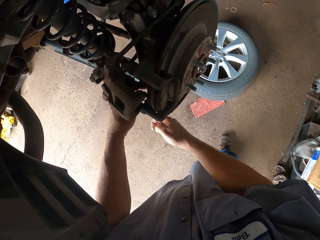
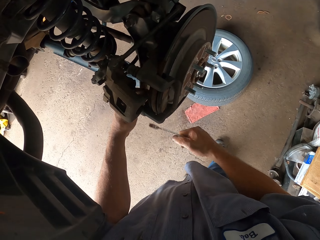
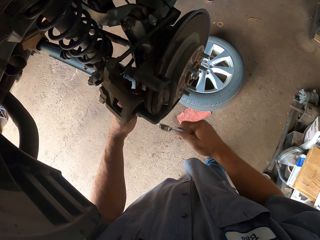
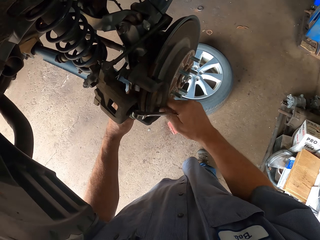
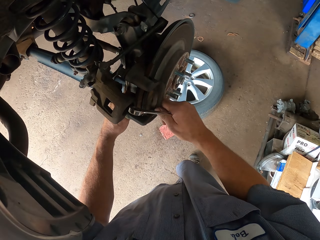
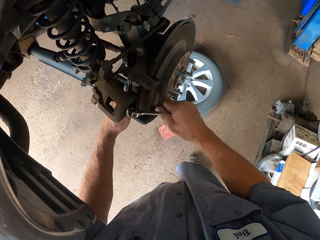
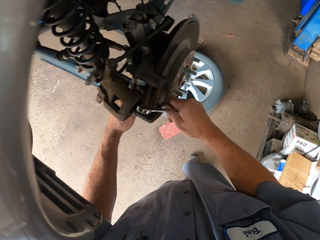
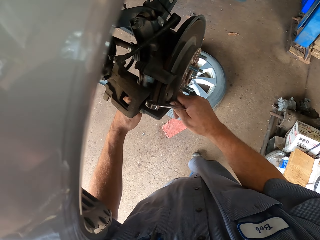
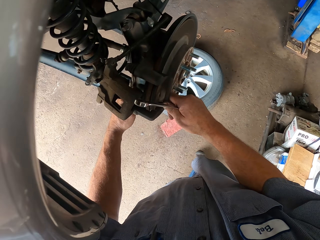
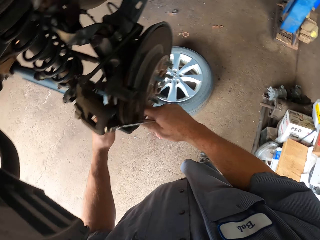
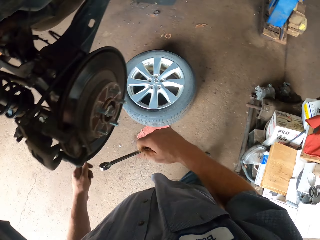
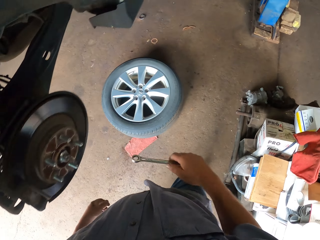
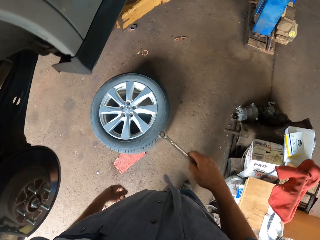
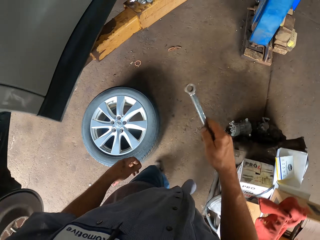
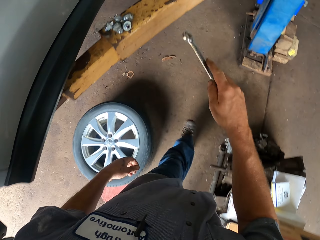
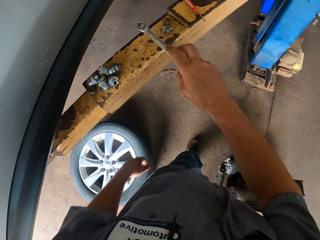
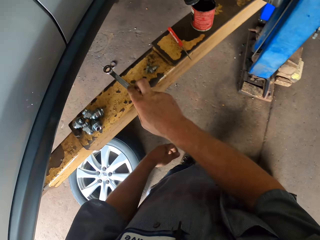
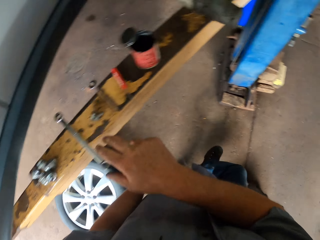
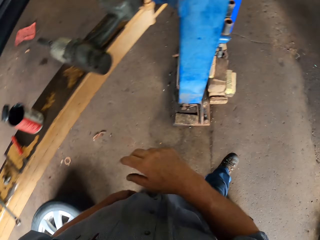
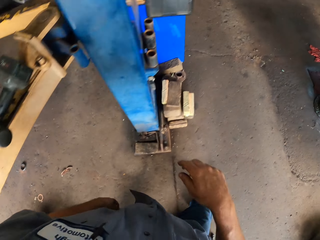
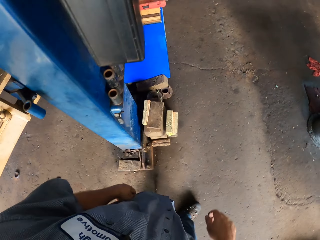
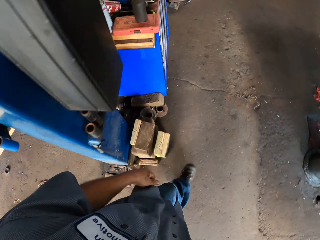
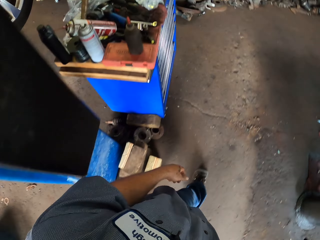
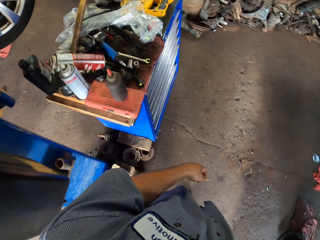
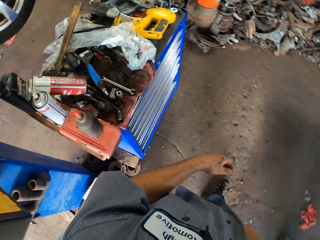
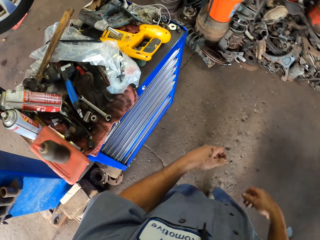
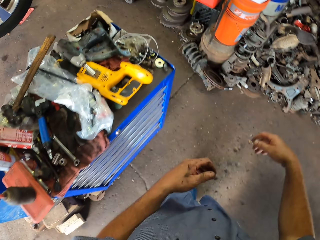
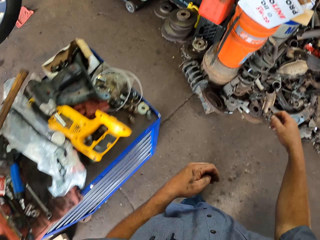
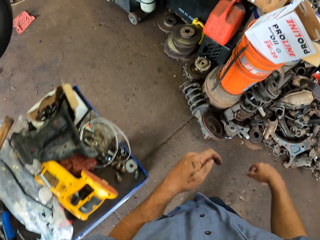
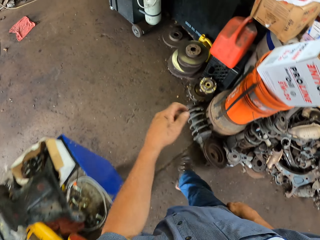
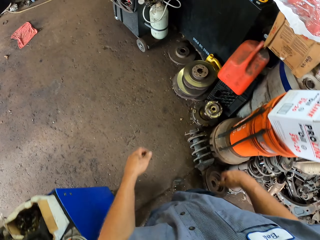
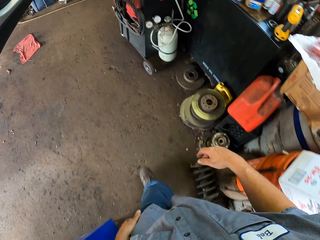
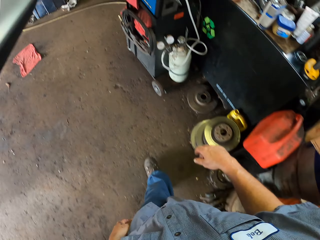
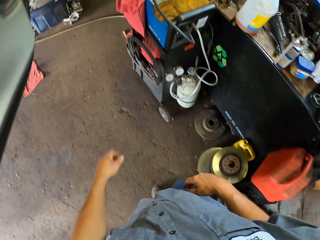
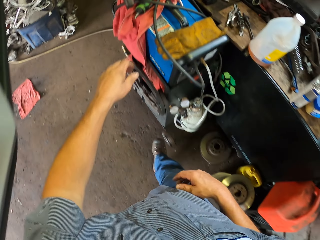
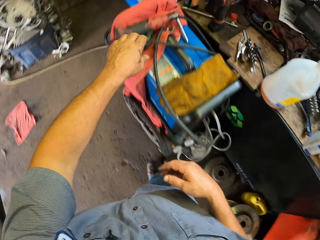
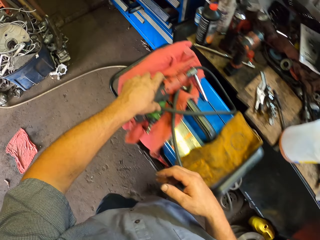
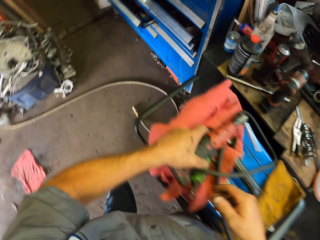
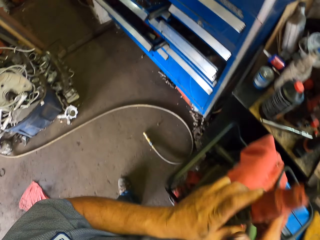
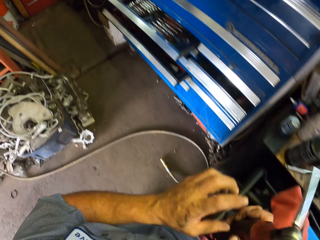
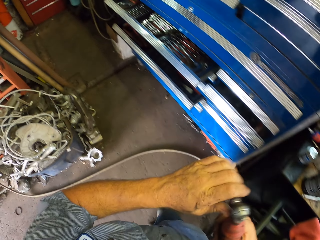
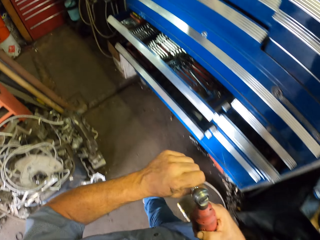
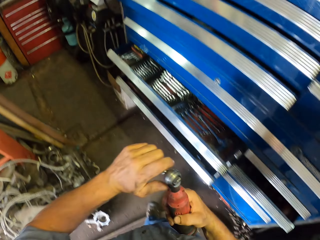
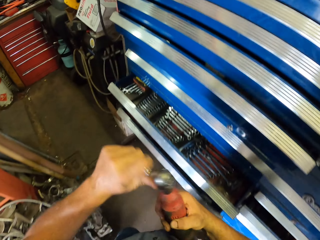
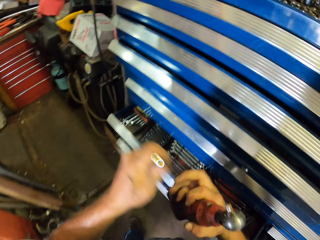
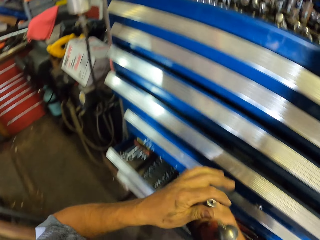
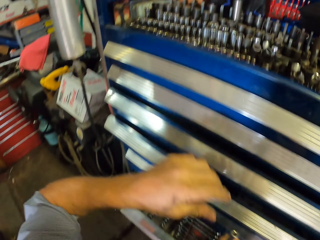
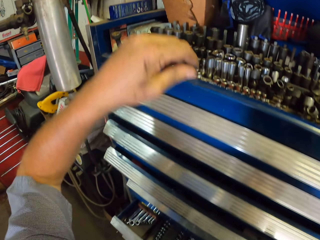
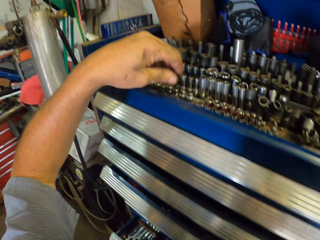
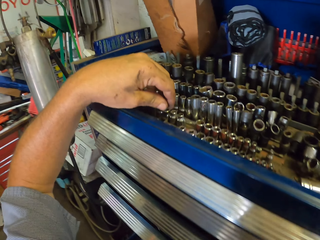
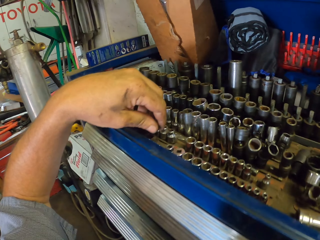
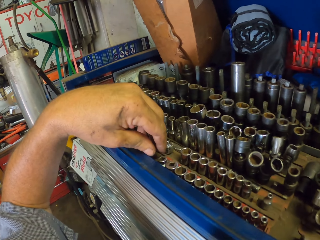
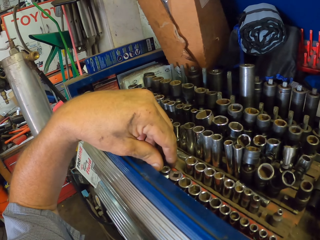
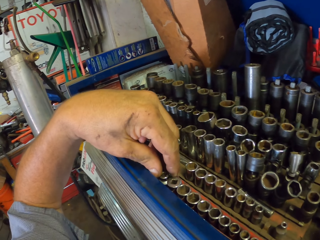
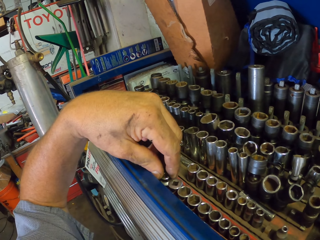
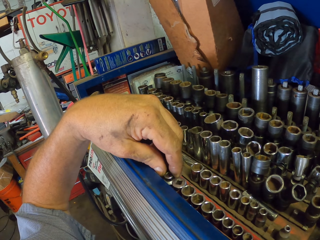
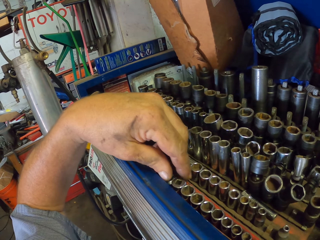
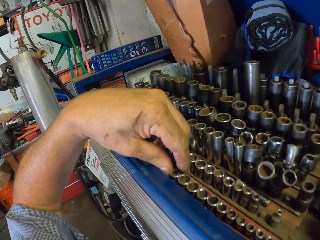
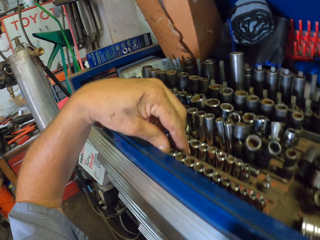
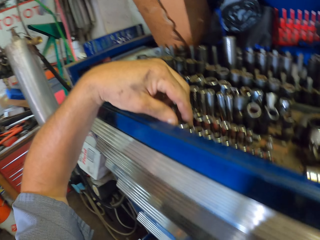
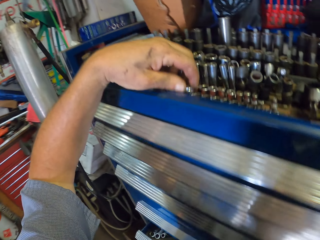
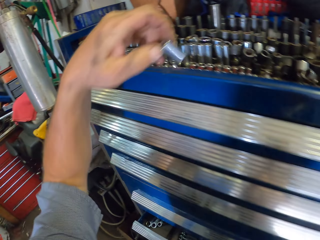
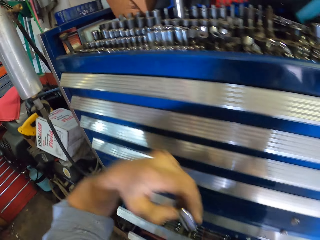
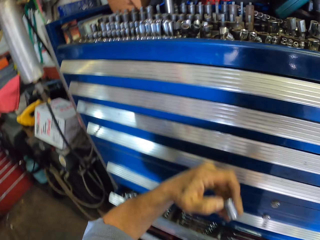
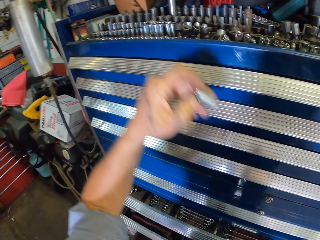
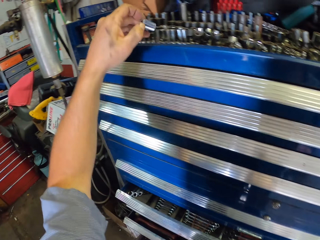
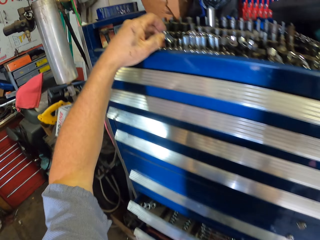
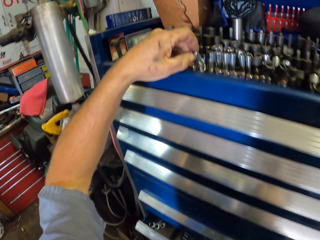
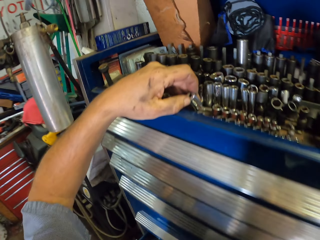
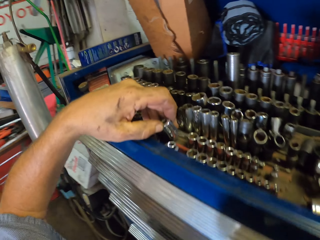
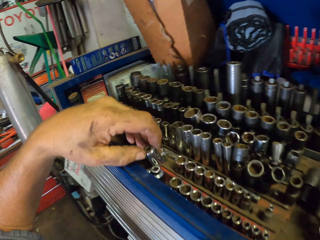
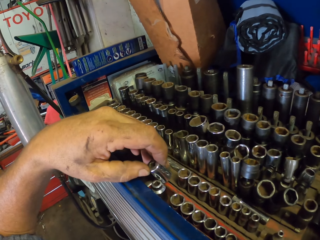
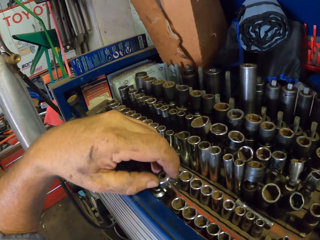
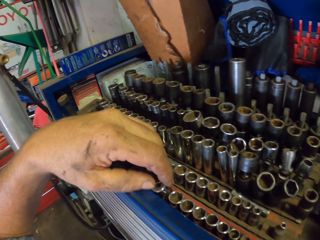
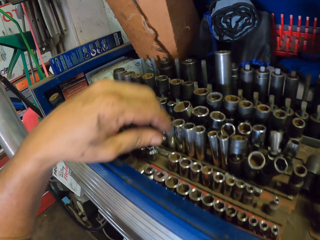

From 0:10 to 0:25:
The camera wearer opens the tile. They walk around. They put the spanner on the steel rail. They walk around. They touch the scrawl. They pick up the driller. They pick up something. They touch an object.

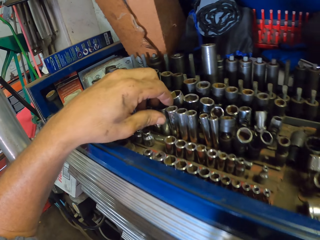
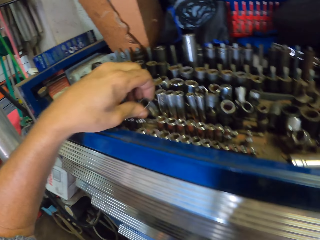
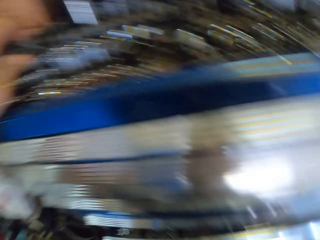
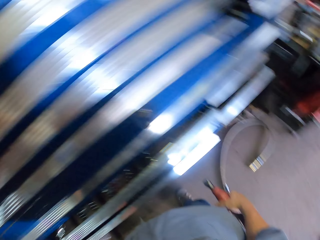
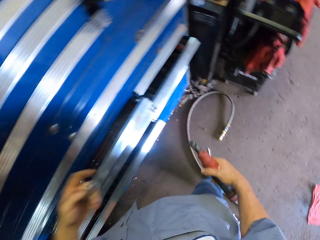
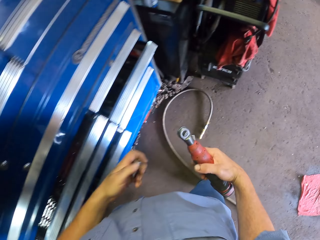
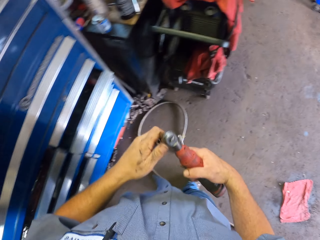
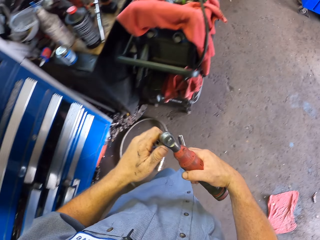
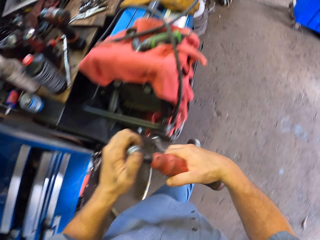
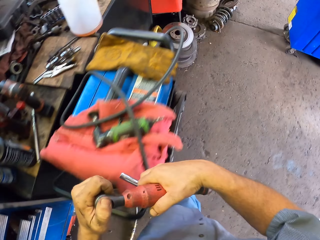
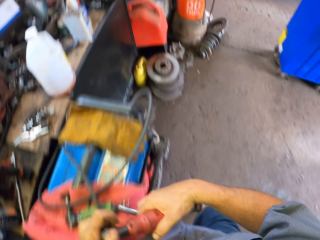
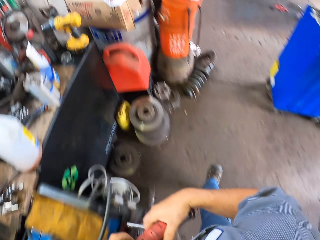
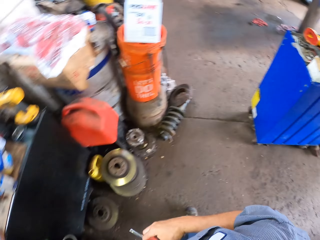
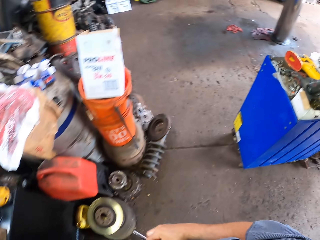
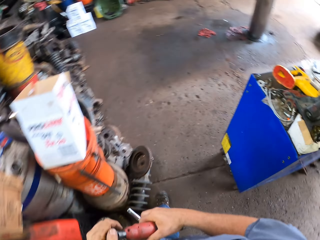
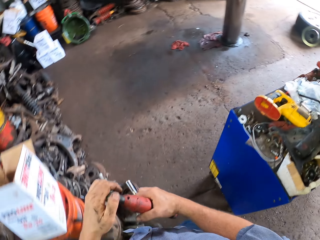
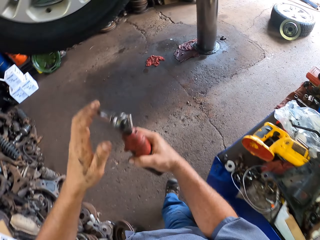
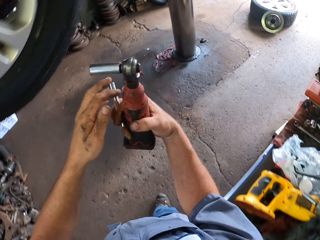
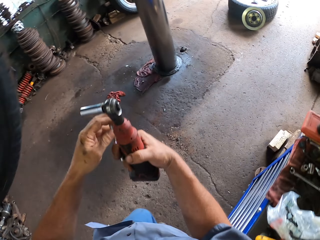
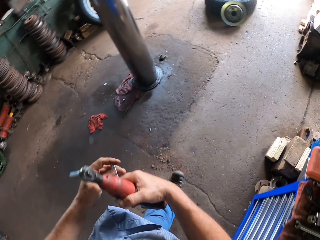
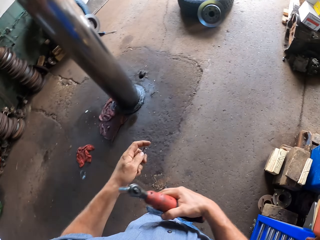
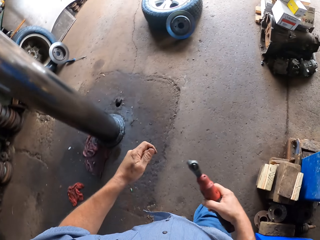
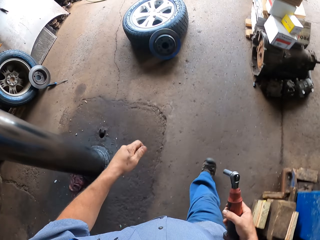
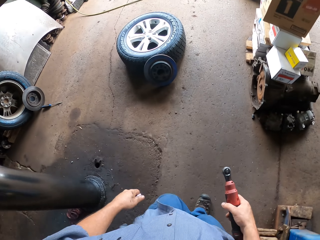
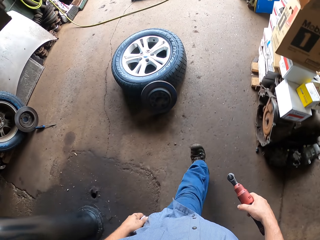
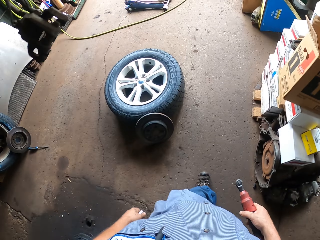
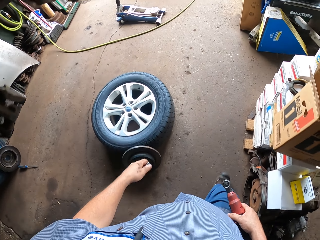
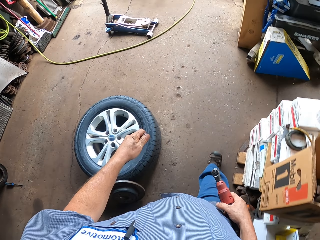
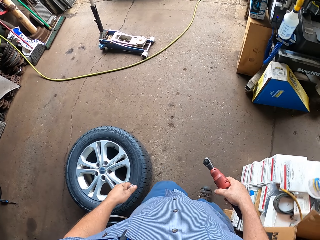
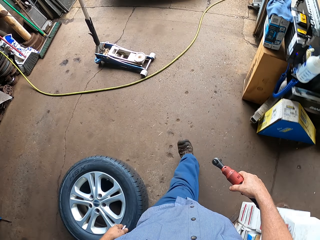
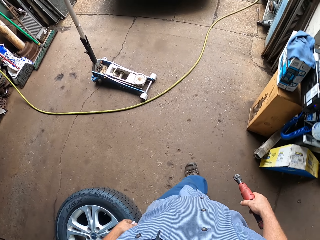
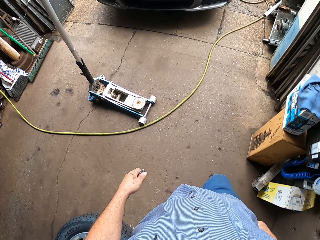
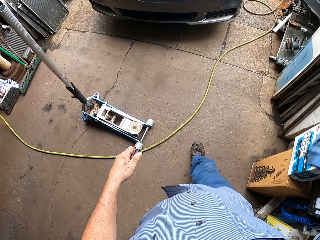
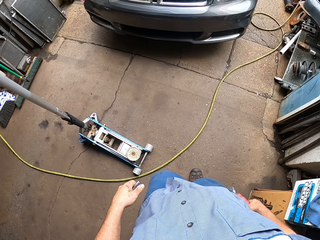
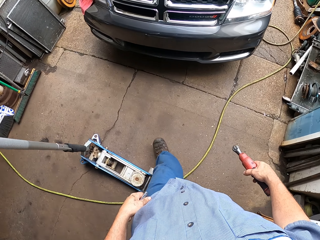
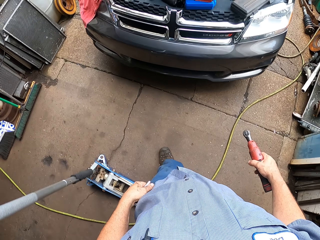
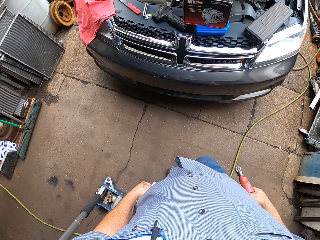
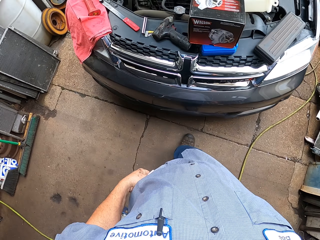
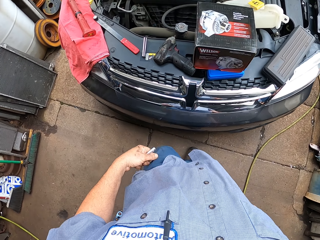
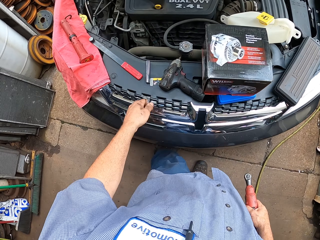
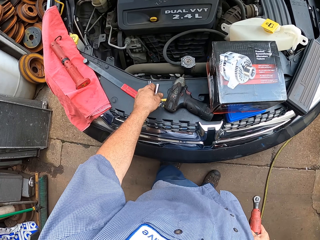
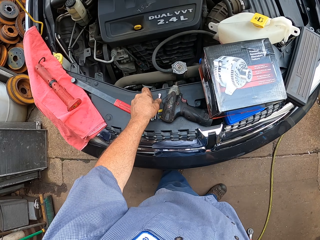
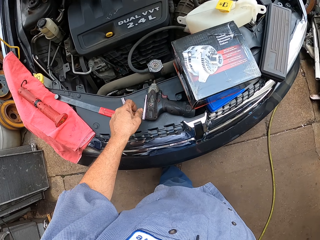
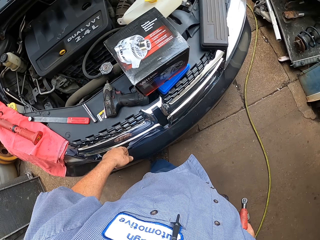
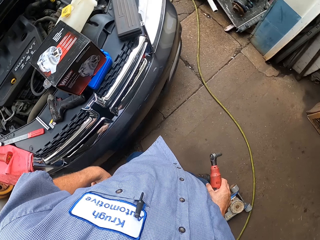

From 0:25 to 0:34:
The camera wearer fixes something on the driller. They walk around.
